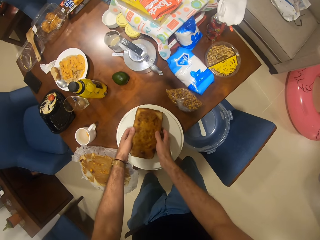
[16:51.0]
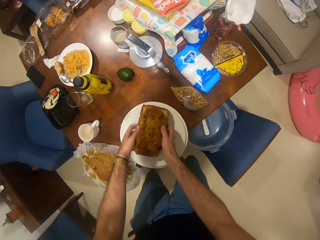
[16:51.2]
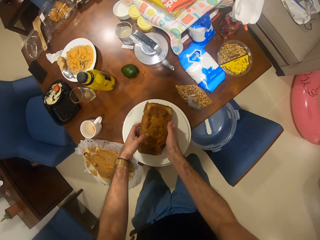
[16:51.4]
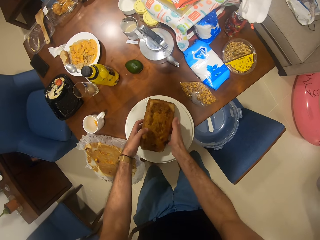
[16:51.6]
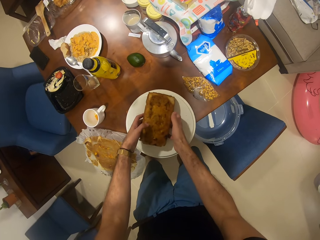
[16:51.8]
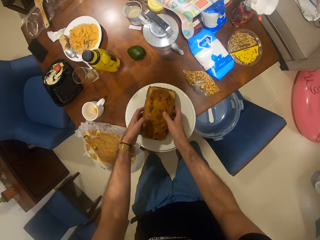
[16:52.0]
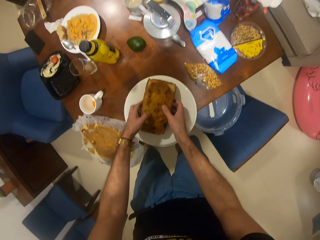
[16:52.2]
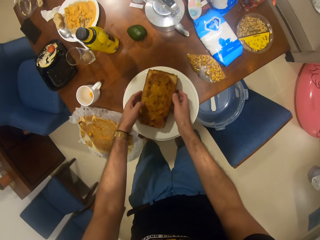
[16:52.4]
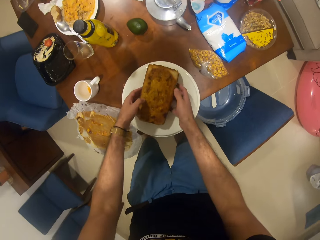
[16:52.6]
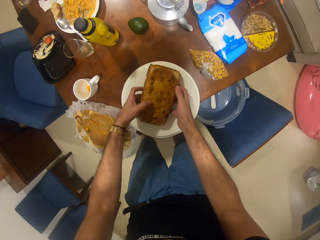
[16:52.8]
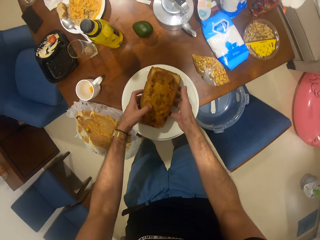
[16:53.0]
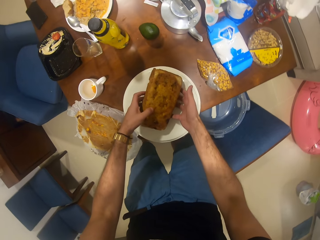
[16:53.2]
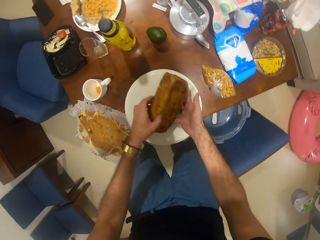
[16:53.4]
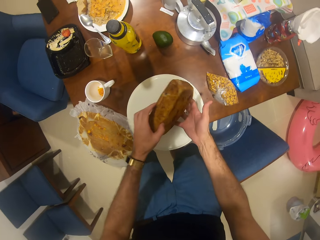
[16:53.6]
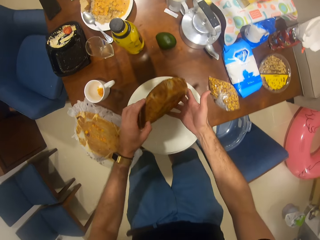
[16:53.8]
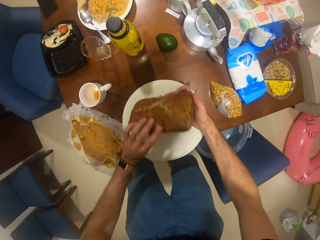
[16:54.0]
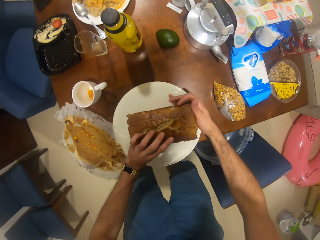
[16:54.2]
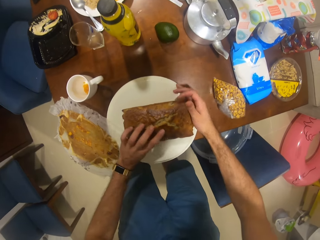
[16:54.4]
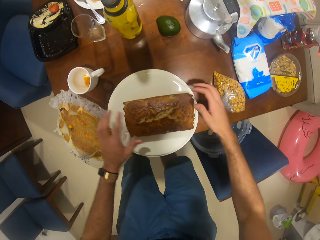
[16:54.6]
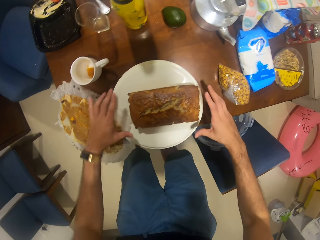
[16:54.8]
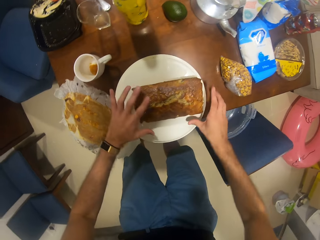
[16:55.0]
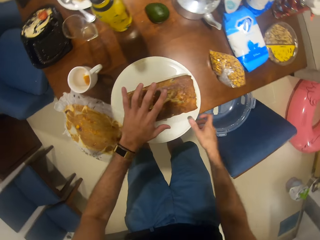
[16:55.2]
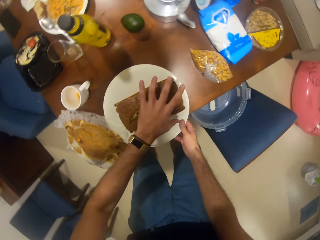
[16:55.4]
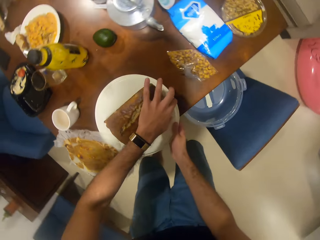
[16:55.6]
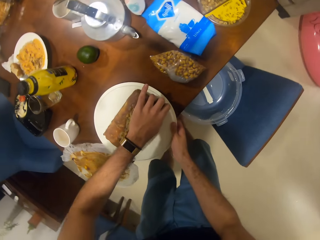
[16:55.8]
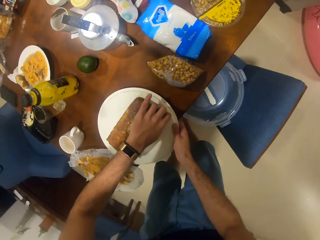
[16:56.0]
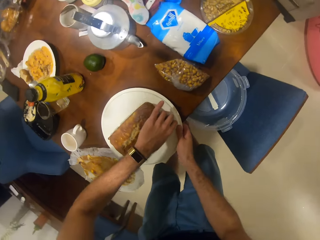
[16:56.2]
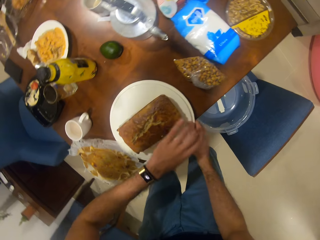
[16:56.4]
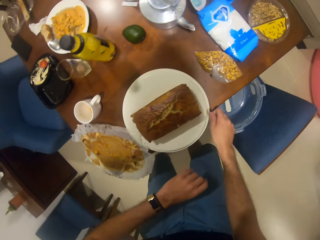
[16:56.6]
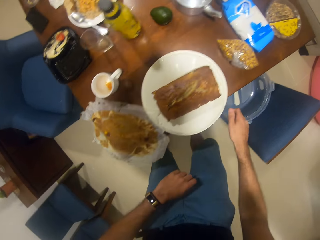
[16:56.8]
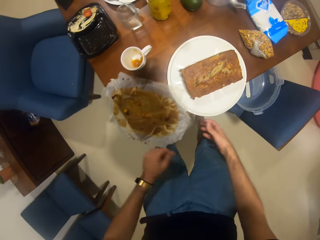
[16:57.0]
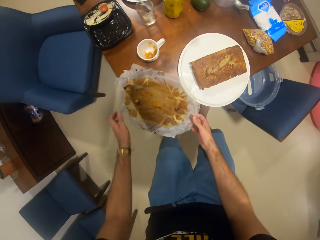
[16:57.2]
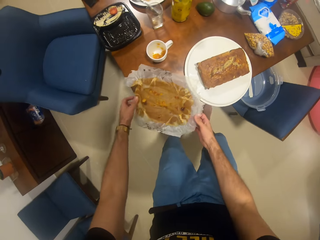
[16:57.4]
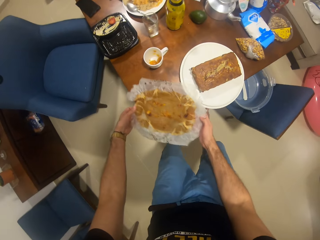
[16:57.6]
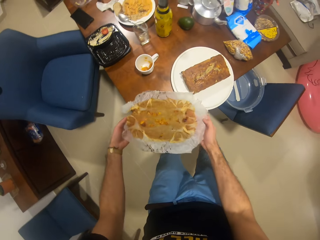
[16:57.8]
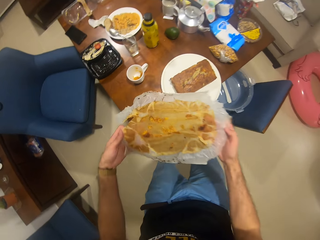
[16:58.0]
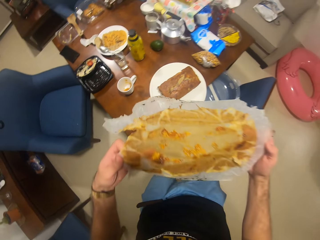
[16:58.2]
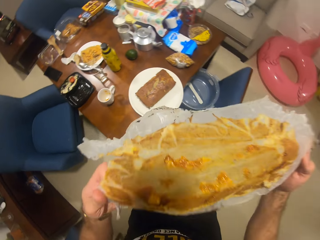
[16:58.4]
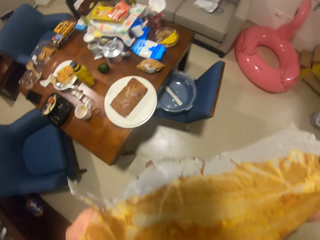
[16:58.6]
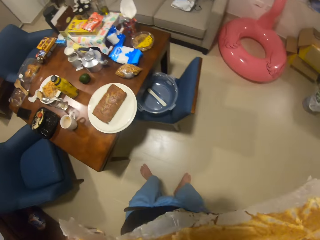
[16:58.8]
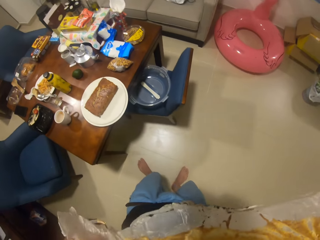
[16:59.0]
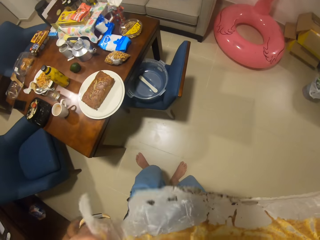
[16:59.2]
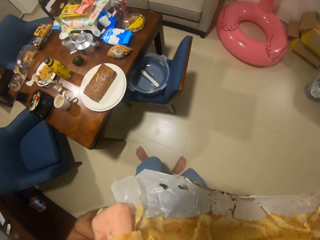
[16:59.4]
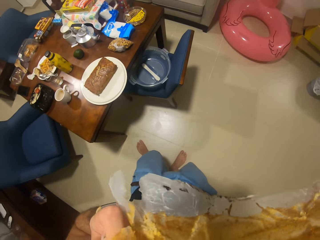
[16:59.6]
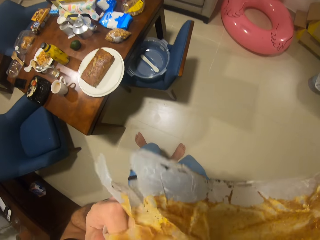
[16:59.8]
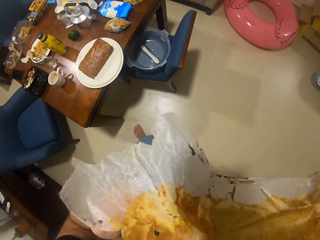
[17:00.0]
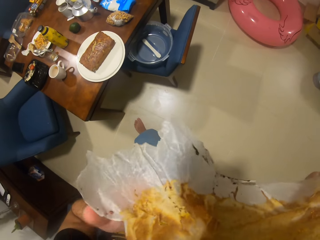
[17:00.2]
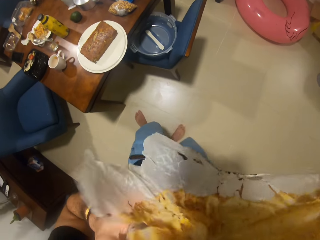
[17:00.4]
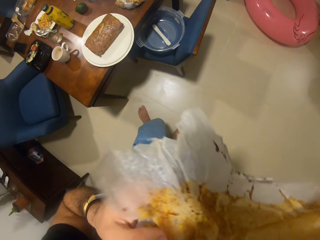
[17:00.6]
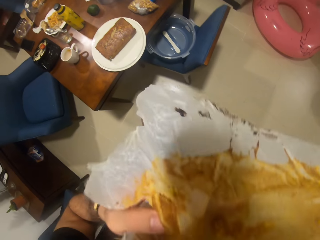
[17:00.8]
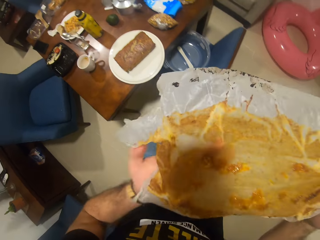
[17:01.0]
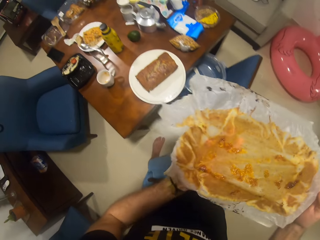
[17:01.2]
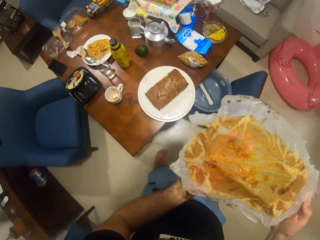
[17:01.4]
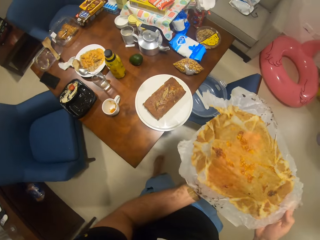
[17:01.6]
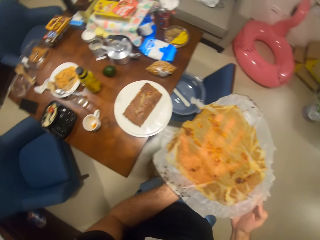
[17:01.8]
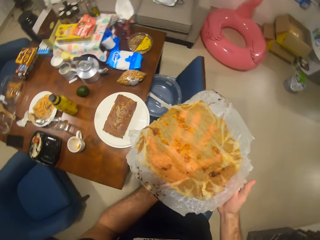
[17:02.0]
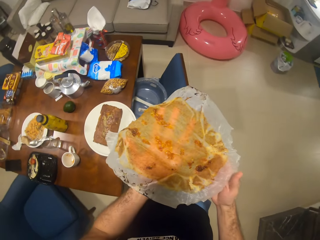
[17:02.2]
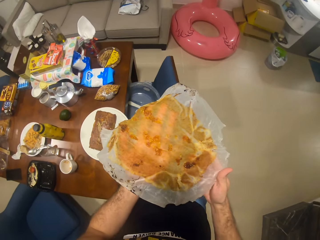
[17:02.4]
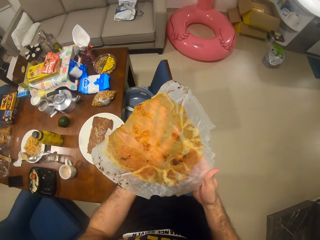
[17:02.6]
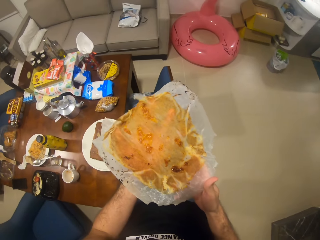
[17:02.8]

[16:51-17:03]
The camera wearer turns the cake. They pick up the parchment paper. They eat the cake on the parchment paper.

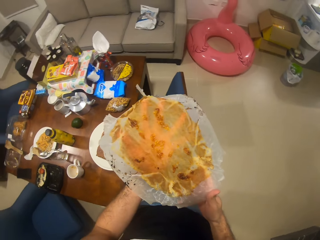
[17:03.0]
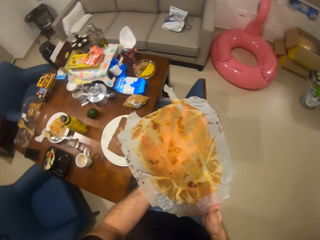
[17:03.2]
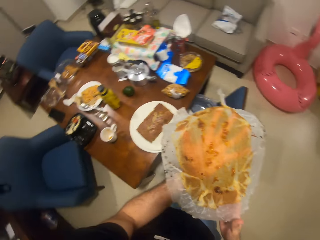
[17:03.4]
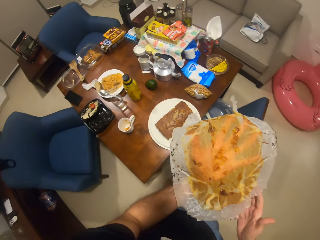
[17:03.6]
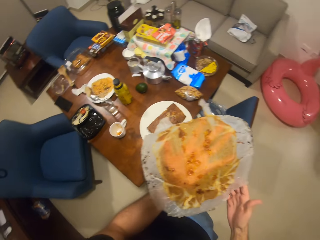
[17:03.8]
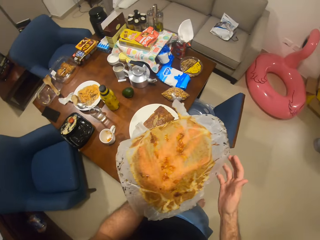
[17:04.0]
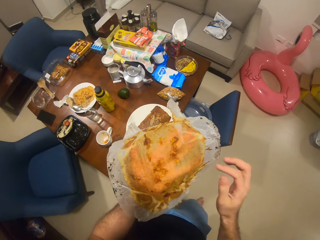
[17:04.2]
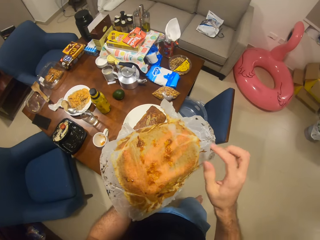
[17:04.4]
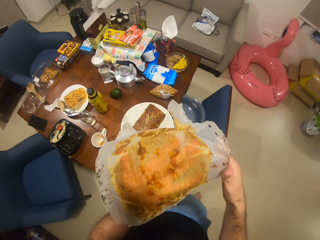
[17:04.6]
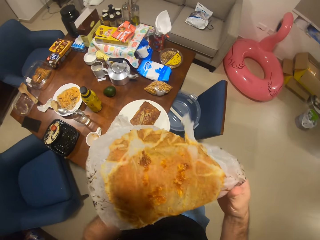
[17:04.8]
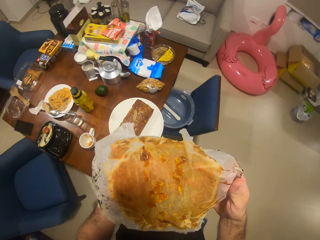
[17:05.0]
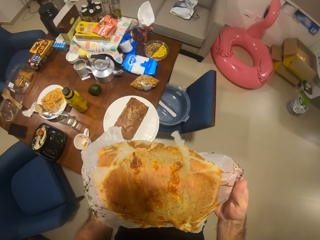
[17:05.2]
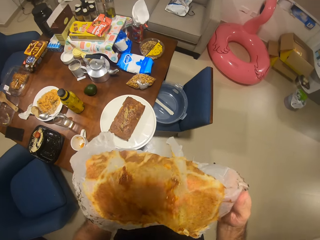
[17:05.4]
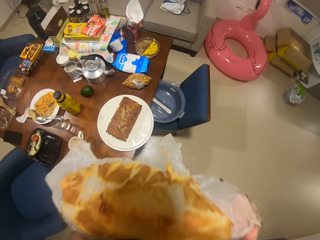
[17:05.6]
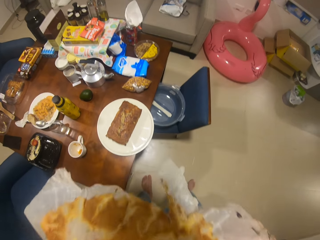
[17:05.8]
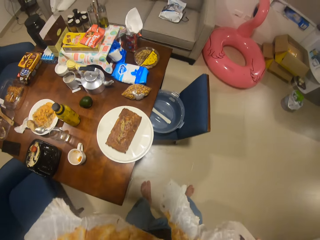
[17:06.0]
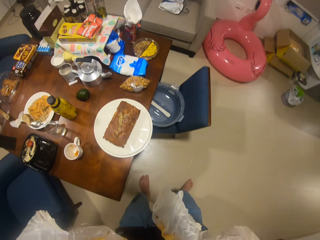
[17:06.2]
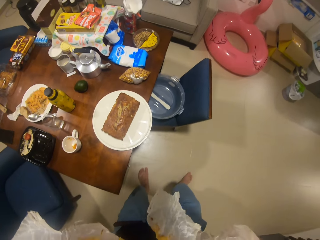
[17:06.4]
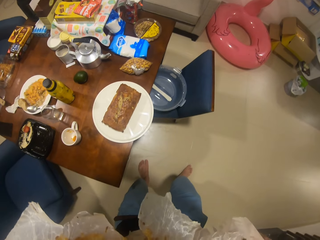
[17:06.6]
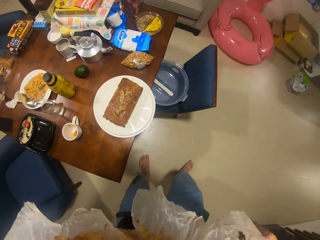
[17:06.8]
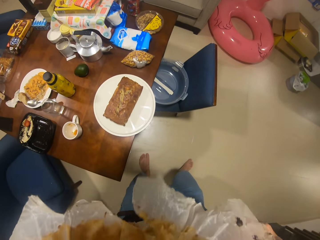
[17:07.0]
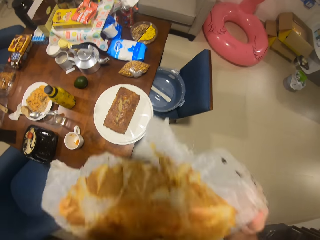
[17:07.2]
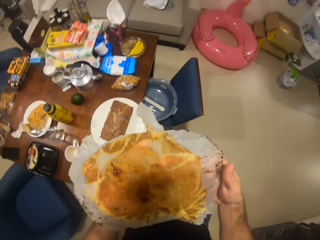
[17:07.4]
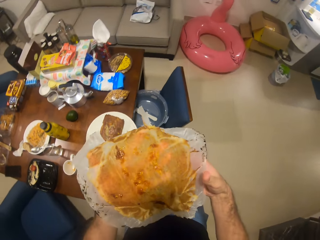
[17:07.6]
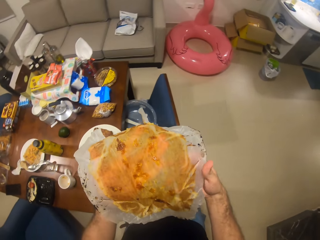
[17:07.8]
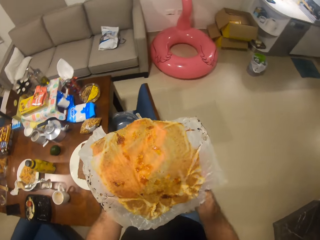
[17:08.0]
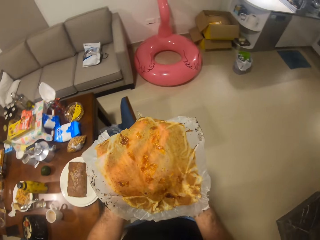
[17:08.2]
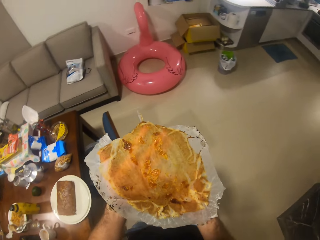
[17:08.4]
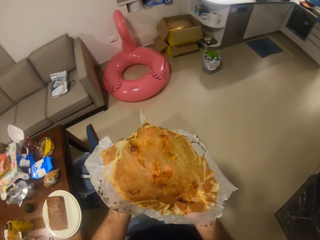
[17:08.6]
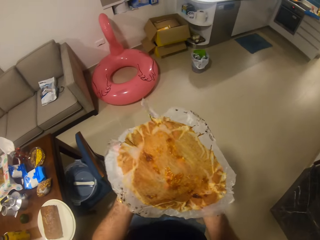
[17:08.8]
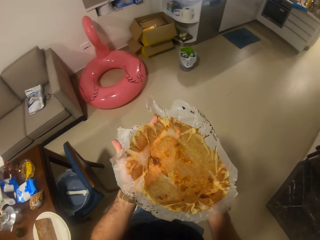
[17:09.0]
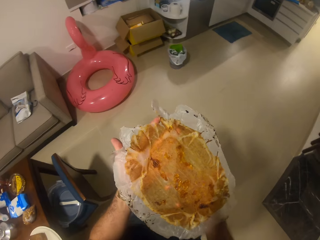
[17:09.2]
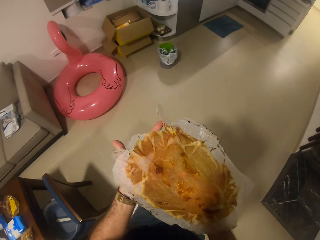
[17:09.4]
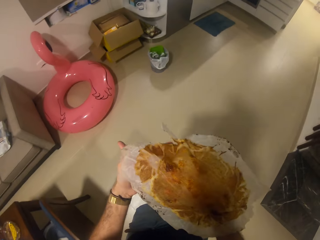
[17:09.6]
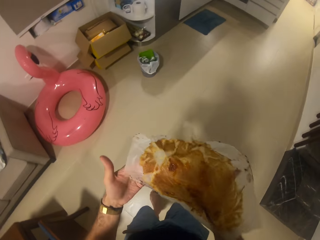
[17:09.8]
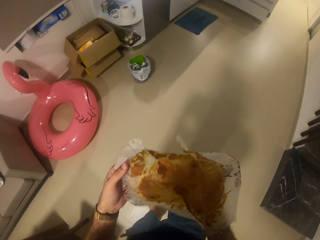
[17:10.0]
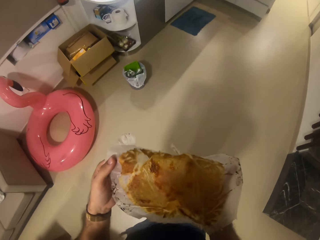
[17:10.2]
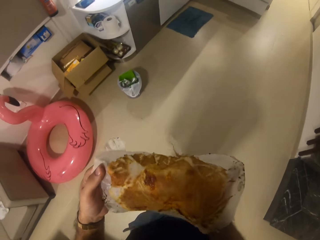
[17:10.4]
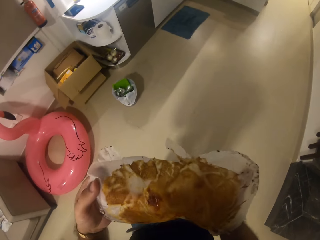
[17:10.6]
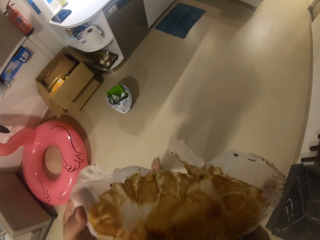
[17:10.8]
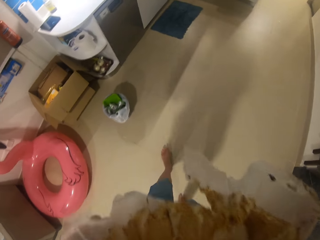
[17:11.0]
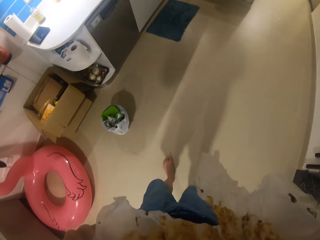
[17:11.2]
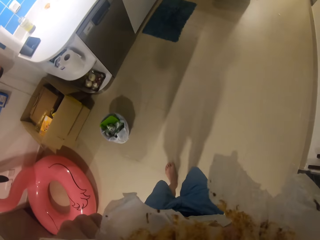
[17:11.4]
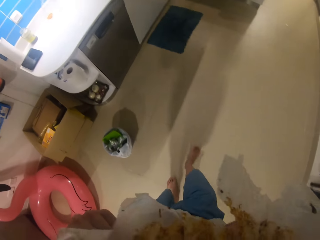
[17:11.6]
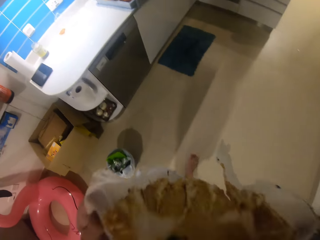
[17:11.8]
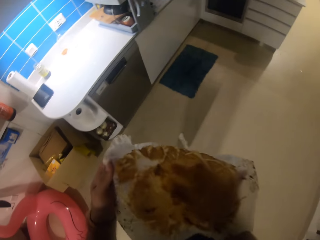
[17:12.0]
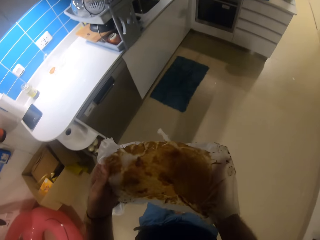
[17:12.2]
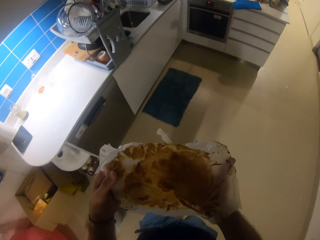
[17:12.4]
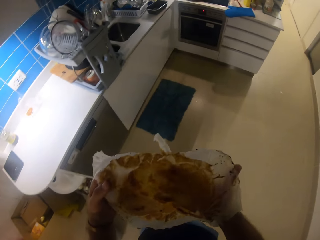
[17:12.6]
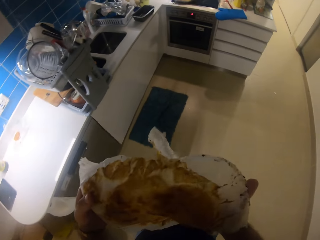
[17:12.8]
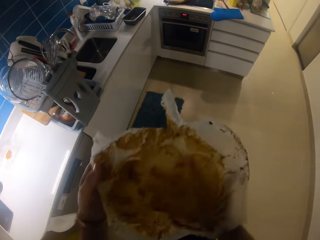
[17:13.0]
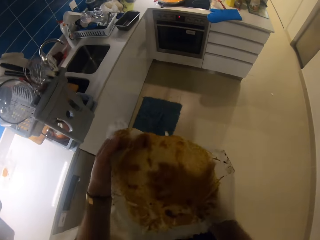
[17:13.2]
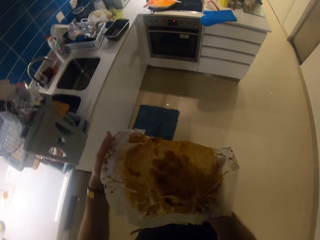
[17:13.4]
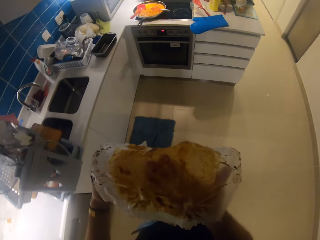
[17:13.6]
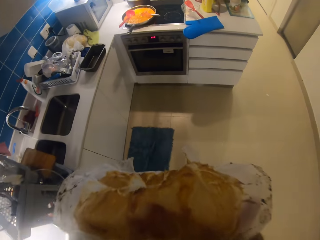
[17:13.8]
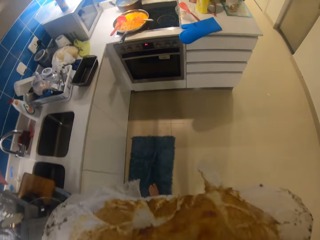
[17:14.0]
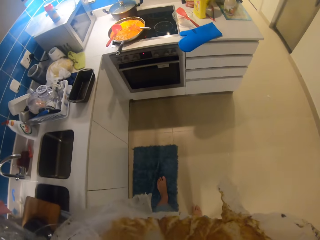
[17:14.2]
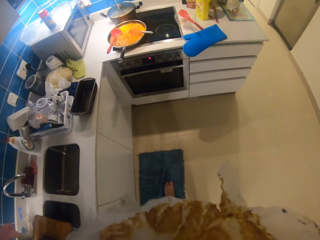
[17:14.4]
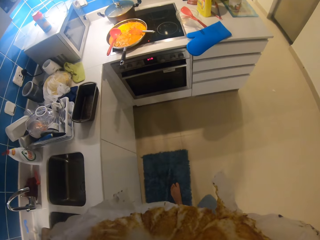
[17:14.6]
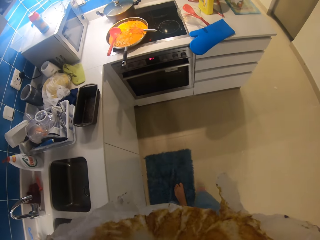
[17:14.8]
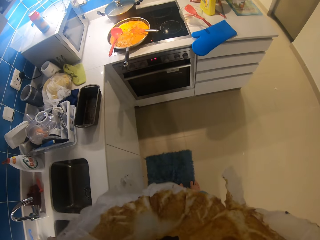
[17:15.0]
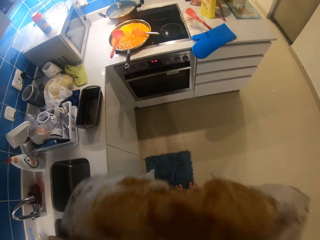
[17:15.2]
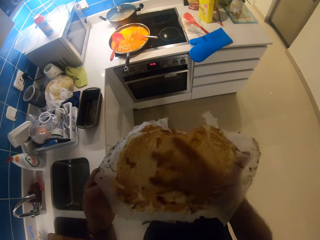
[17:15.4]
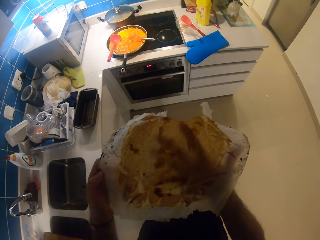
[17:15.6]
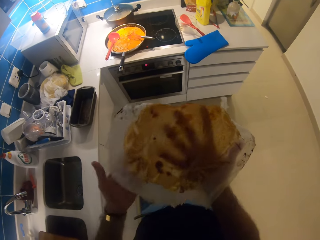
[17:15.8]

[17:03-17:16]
The camera wearer walks away. They walk around the room. They eat the cake on the parchment paper.
